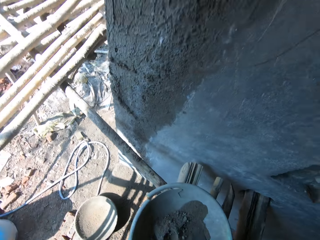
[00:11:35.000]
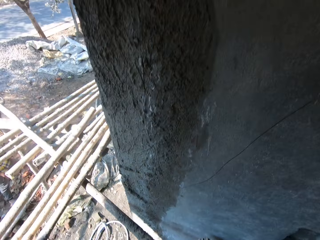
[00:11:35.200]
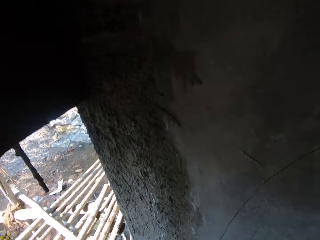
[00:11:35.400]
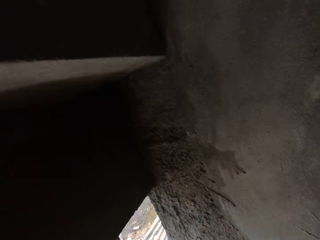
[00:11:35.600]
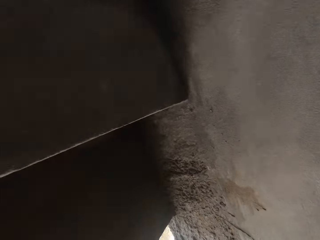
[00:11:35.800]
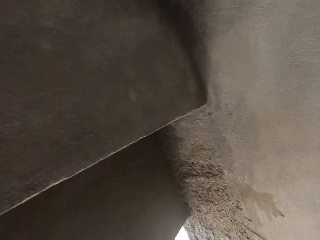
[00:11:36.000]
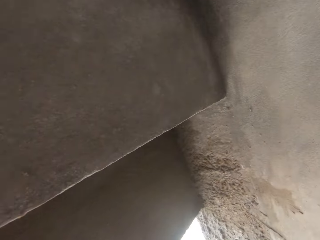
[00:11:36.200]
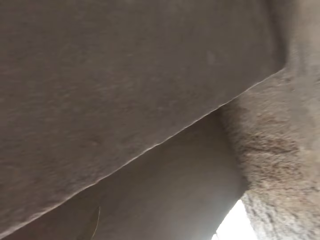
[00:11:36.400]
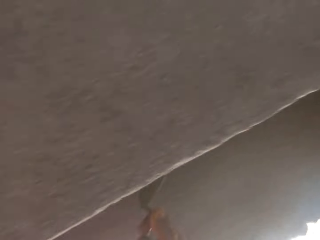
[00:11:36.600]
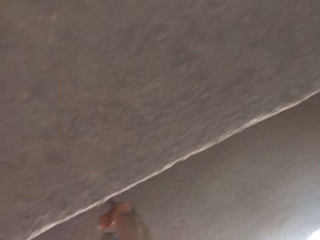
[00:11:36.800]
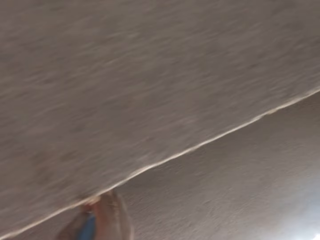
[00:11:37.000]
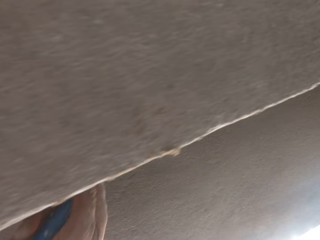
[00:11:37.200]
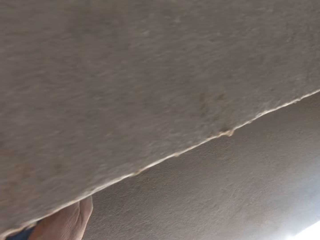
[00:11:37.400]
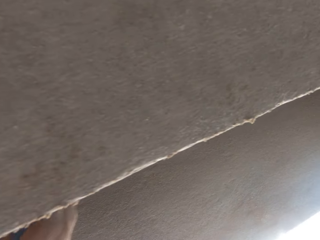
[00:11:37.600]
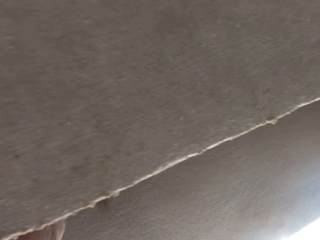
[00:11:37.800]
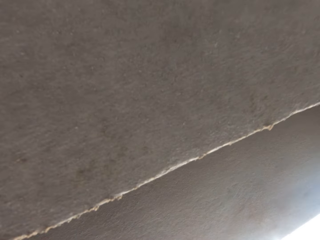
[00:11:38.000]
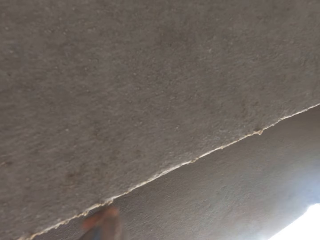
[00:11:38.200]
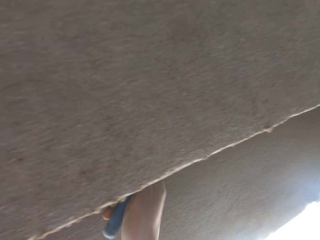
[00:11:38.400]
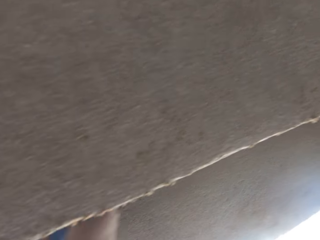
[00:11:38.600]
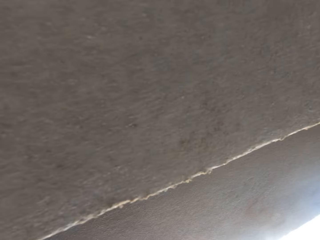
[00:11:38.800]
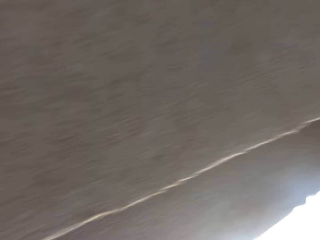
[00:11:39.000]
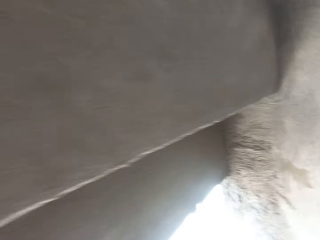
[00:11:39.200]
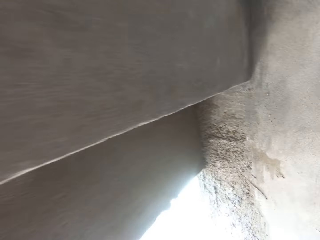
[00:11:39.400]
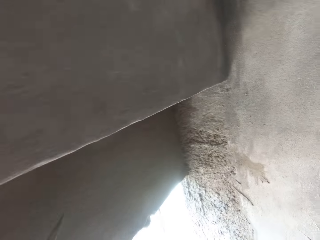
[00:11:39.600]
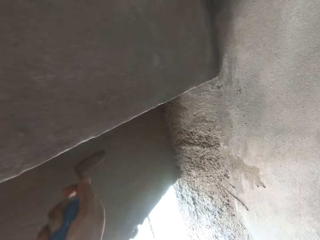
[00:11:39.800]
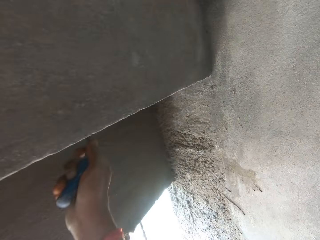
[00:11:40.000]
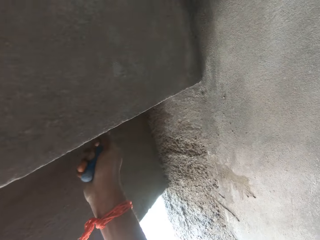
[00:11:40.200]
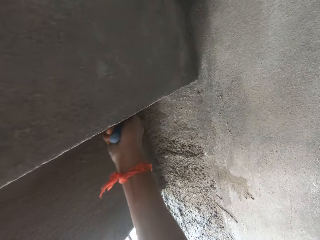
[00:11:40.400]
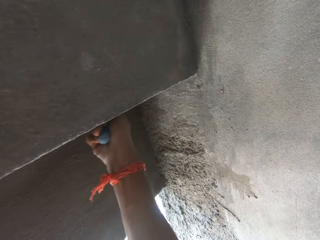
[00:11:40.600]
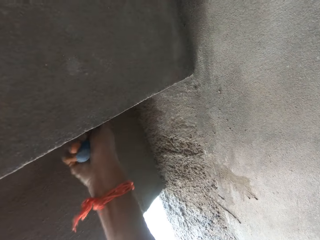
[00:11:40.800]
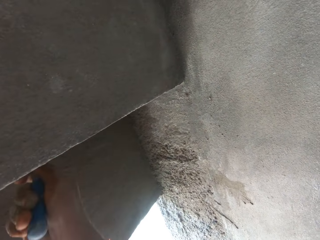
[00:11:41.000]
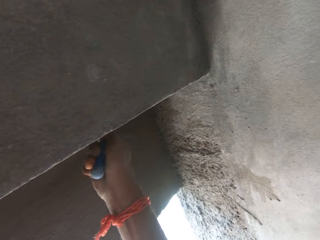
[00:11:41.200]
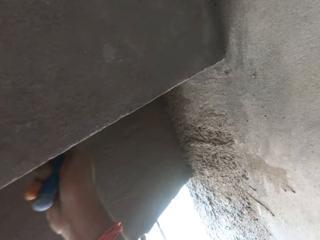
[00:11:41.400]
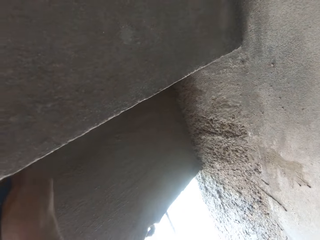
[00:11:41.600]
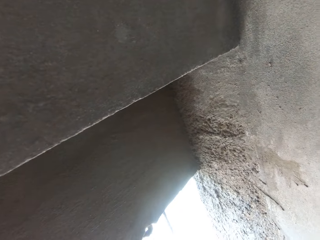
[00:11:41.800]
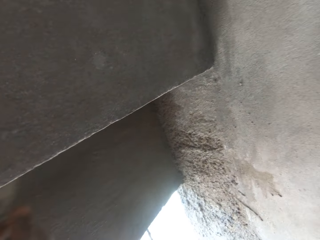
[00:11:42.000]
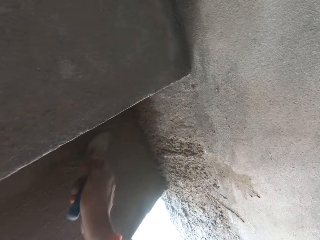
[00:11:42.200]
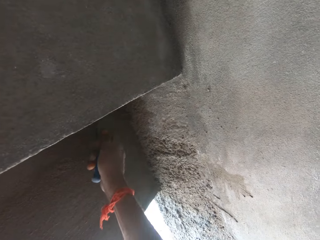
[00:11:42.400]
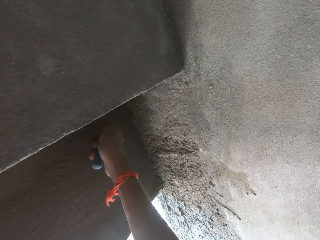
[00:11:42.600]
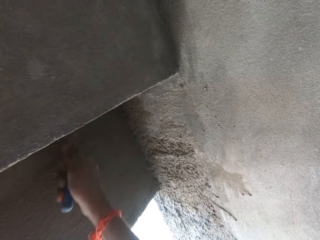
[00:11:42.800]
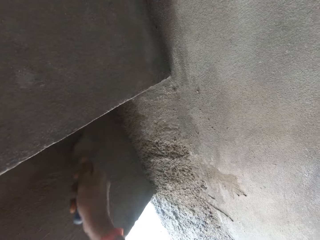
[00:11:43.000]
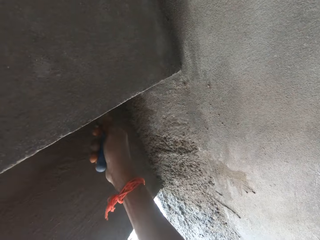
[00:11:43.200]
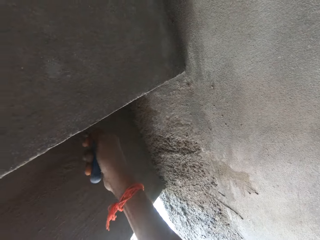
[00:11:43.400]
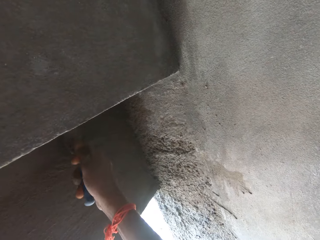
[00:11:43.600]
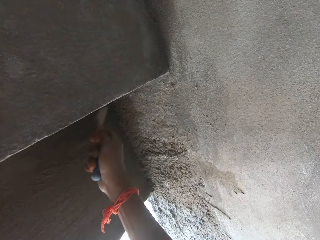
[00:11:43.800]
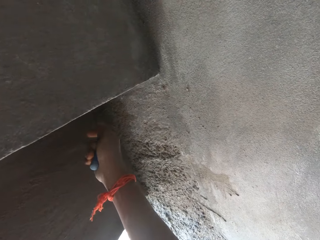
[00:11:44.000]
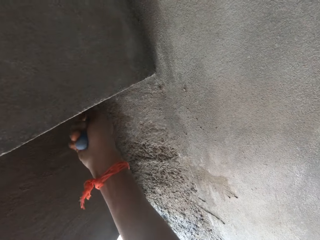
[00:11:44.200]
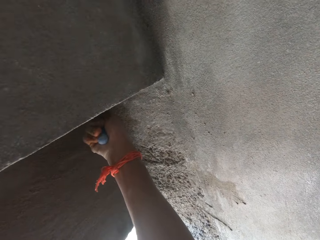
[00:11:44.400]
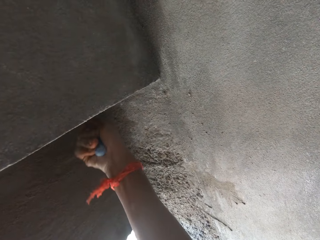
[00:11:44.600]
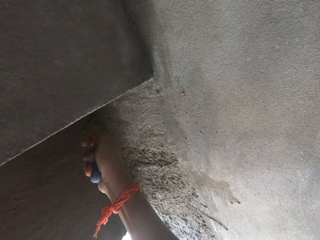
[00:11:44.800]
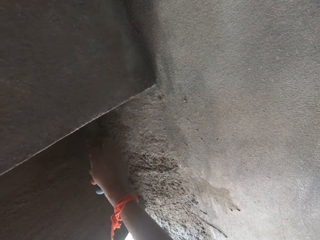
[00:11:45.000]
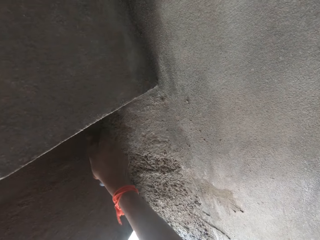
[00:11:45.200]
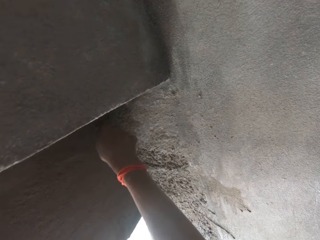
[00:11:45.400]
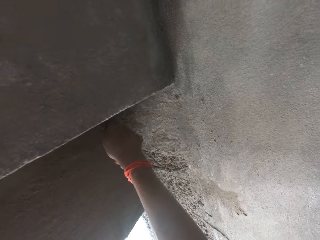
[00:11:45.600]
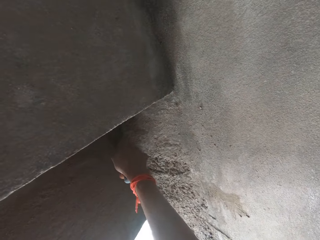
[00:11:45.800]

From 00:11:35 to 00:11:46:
The camera wearer picks up the trowel from the pan with his right hand. He interacts with the person. He scrapes cement from the wall with the trowel in his right hand. He spreads the cement mixture.

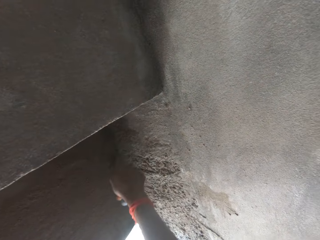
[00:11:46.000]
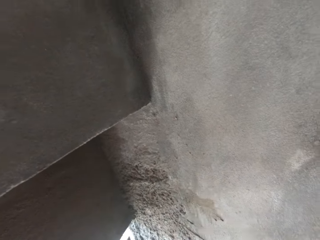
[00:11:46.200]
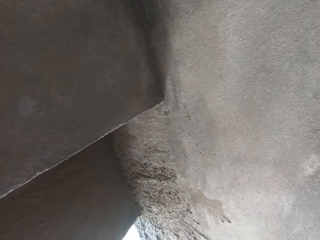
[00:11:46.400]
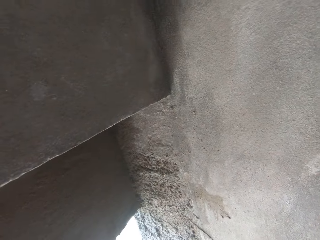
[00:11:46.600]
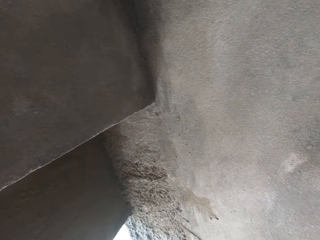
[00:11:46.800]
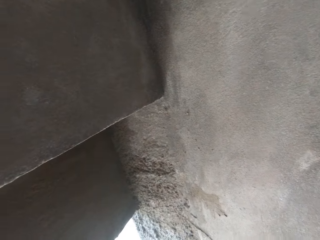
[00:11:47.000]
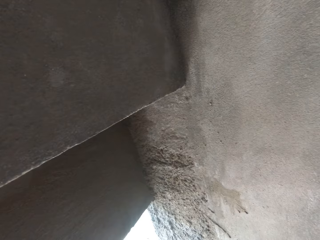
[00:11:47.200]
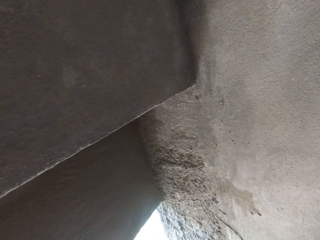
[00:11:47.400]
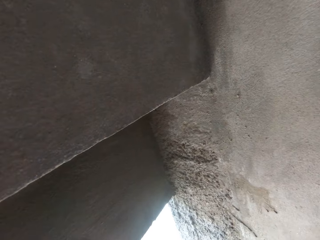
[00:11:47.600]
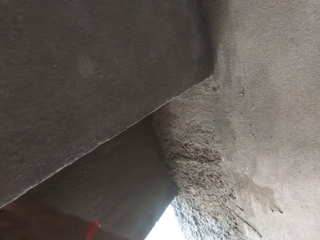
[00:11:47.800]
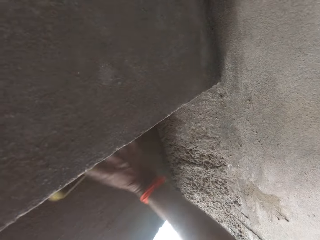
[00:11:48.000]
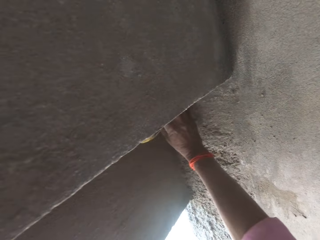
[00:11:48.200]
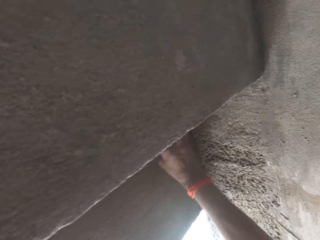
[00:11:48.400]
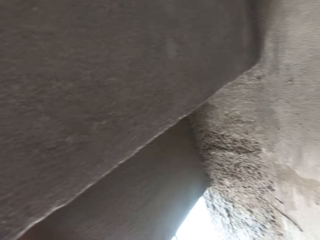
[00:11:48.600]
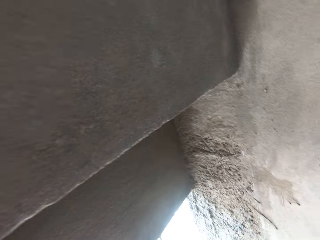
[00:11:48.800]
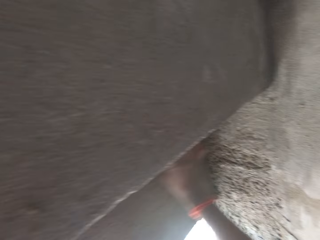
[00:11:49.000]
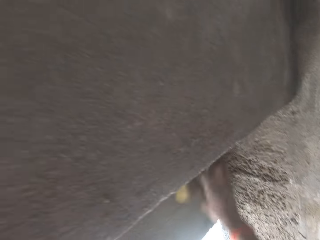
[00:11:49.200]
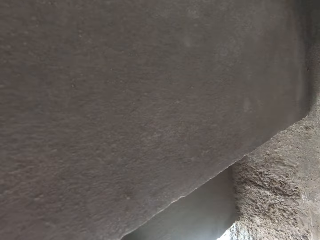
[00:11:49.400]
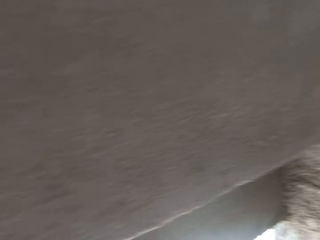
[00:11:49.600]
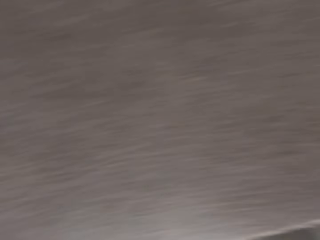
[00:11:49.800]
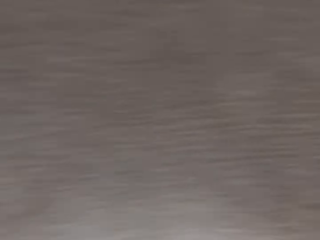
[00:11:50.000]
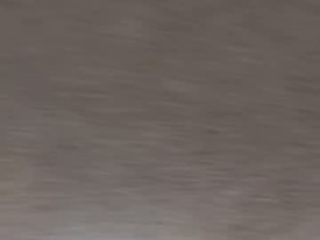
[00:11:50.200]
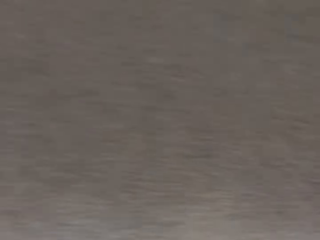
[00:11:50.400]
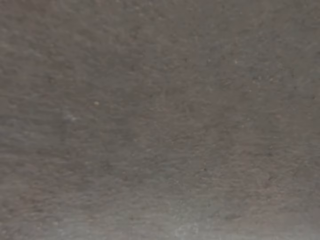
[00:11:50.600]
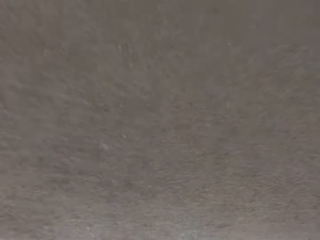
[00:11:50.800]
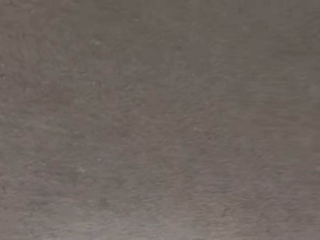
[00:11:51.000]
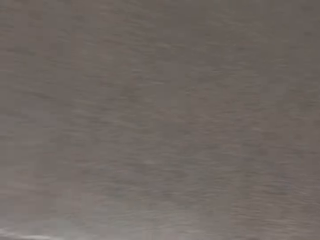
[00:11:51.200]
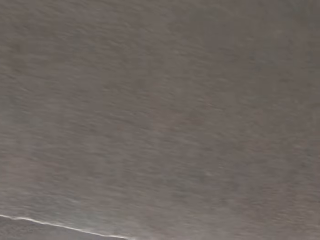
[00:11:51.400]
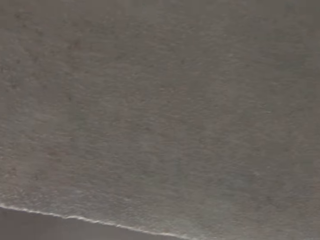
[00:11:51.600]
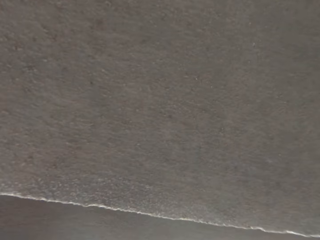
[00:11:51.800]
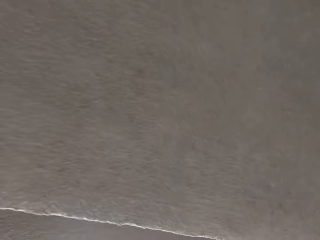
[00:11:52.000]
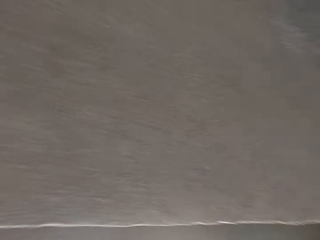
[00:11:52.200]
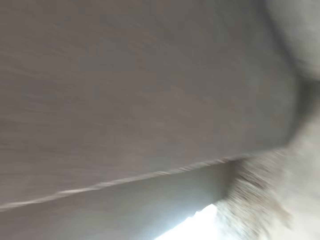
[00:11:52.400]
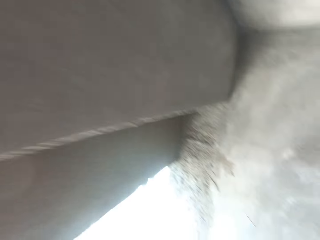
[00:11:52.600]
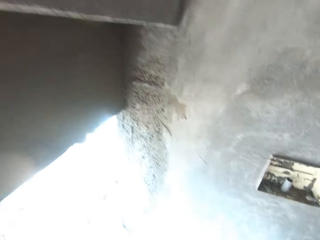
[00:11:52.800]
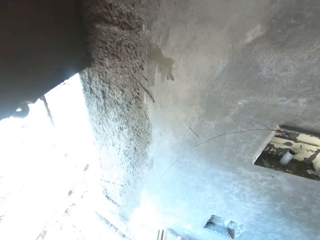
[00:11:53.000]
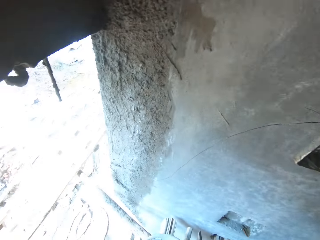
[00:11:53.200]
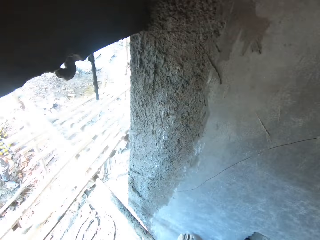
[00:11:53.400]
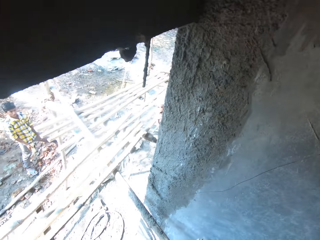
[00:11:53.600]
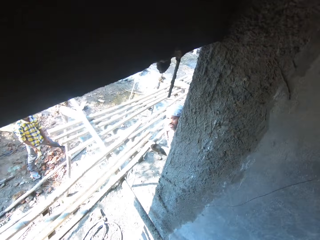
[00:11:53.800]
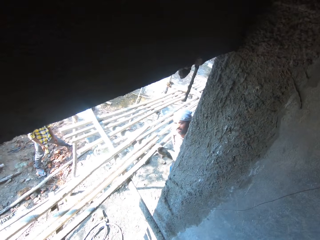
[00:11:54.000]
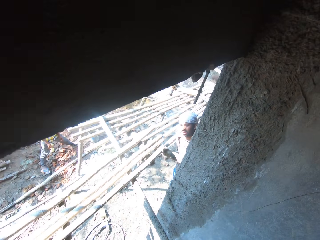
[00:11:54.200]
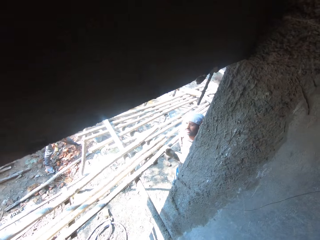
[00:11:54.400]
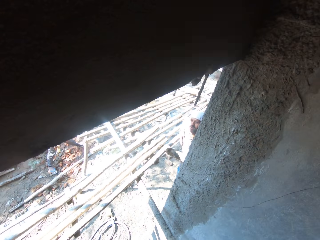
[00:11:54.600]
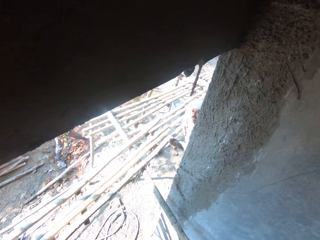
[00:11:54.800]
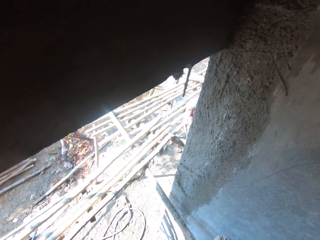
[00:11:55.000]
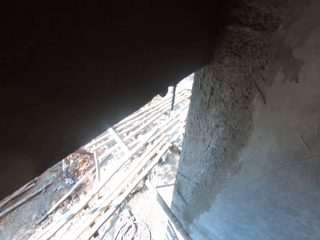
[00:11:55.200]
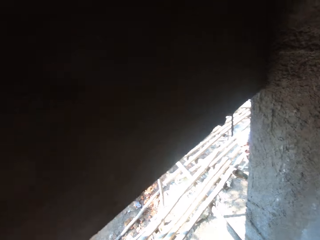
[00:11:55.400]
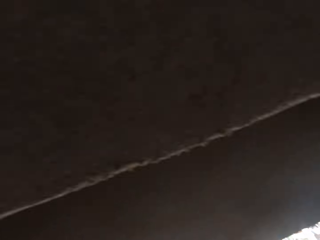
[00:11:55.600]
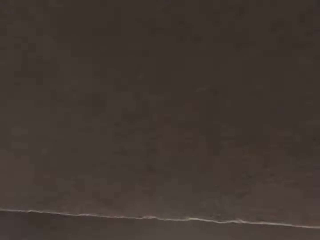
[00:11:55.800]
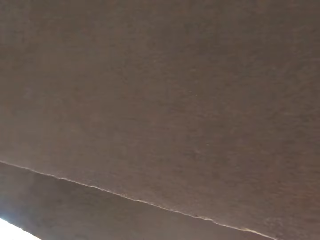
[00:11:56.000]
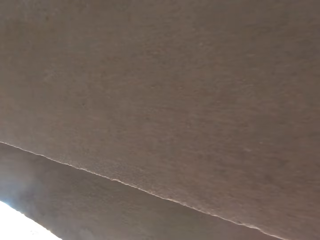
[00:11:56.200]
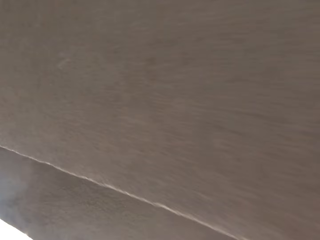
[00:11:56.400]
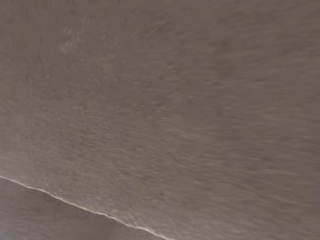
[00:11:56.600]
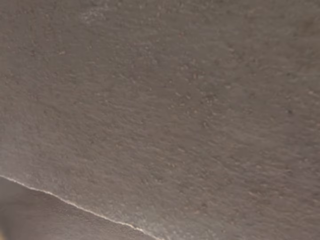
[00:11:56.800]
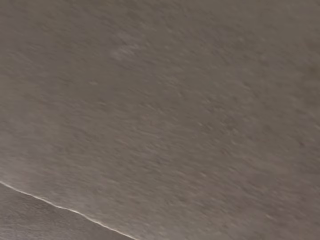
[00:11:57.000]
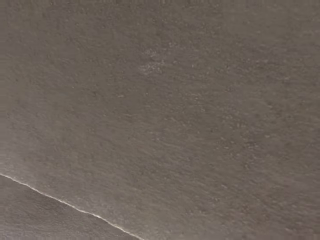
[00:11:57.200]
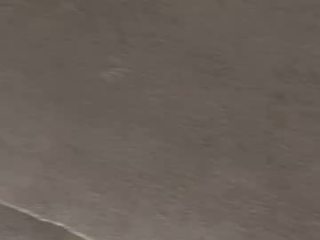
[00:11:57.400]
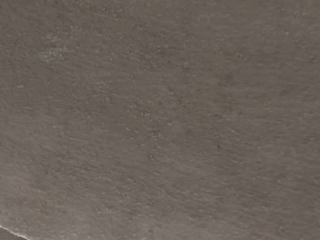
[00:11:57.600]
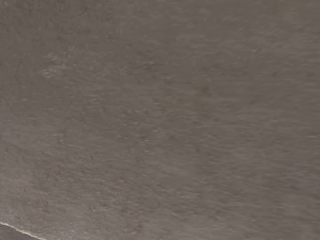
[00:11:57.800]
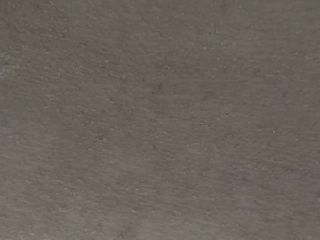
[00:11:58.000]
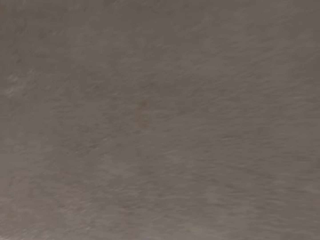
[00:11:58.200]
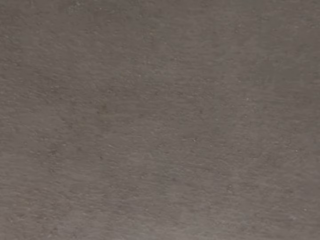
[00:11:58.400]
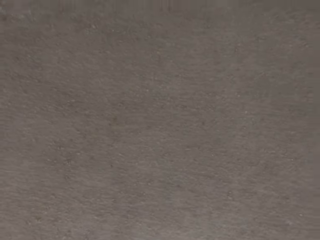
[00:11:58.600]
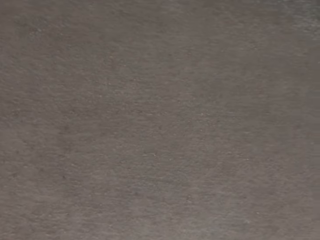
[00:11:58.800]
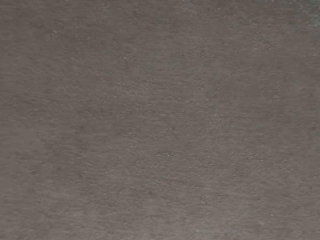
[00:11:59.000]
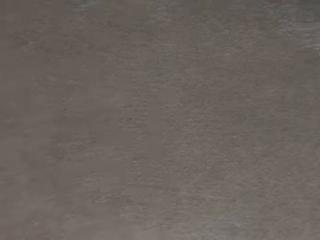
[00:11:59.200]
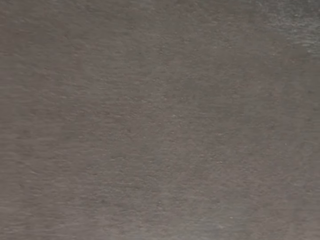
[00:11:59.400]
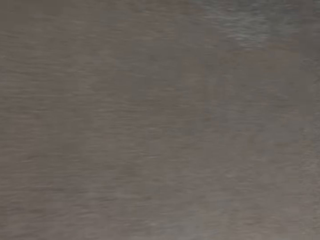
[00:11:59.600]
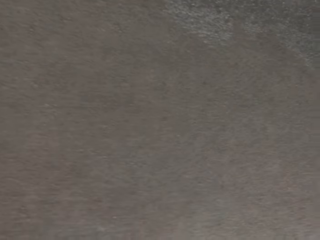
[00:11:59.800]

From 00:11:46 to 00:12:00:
The camera wearer rubs the wall with the foam in his right hand. He interacts with the man. The man converses with the camera wearer. The camera wearer rubs the wall with the foam in his left hand.
